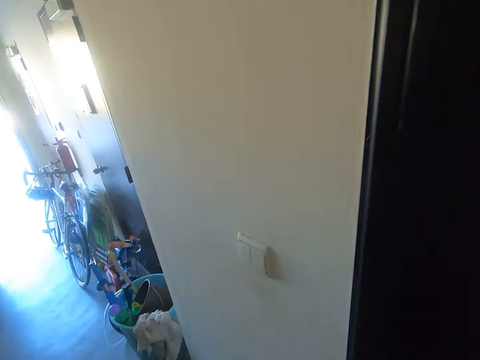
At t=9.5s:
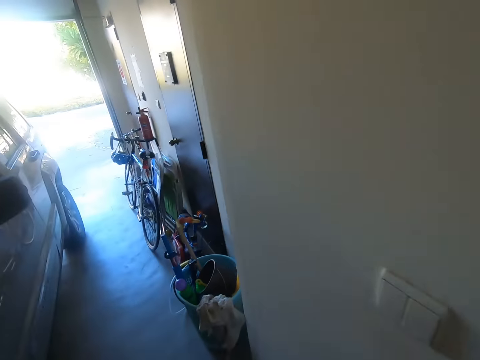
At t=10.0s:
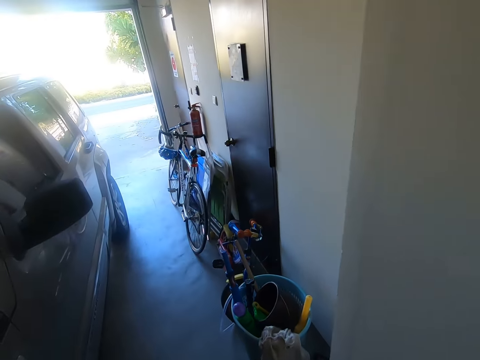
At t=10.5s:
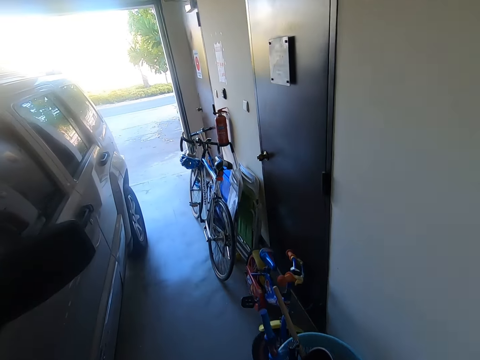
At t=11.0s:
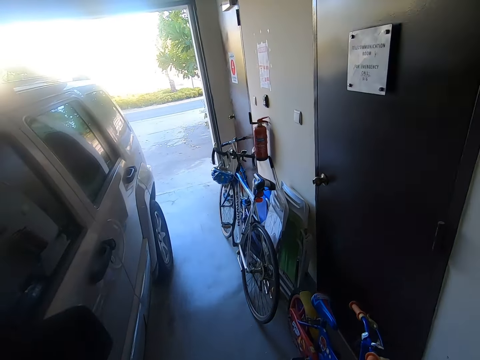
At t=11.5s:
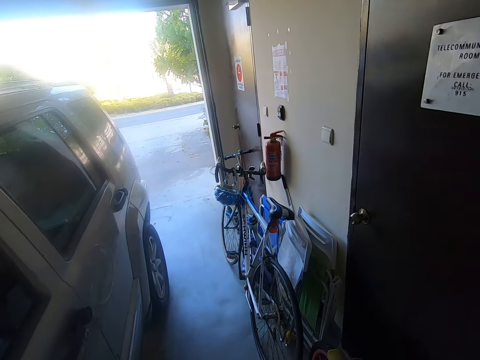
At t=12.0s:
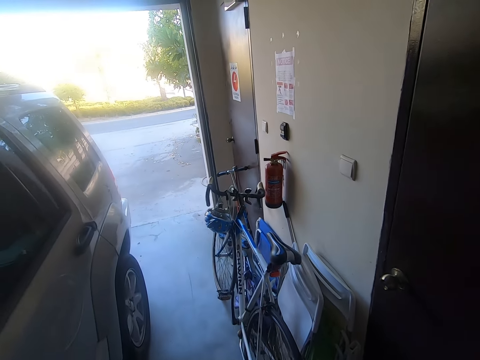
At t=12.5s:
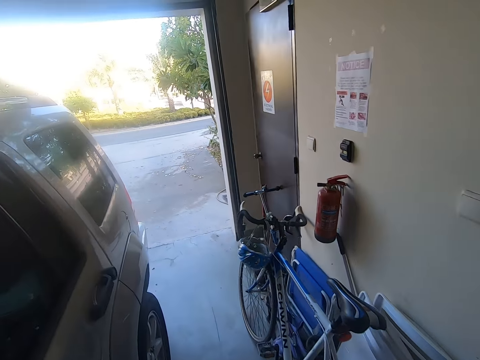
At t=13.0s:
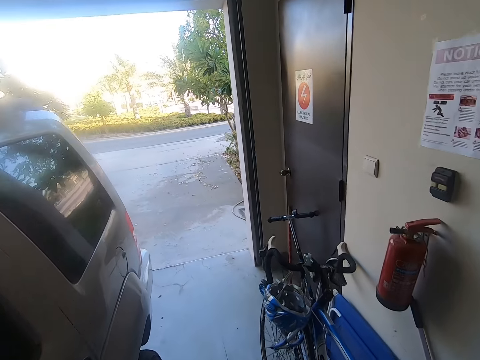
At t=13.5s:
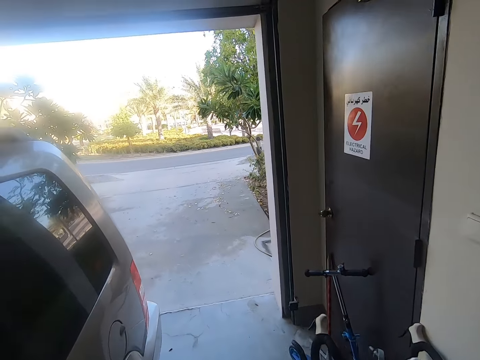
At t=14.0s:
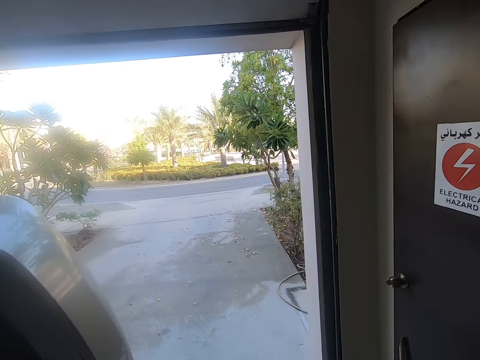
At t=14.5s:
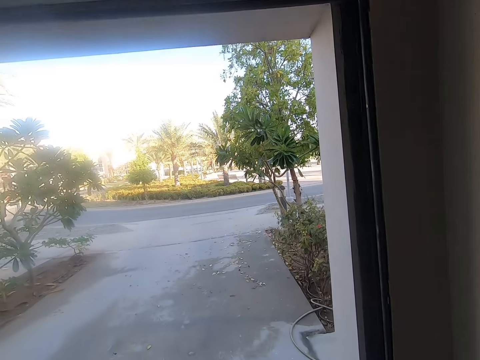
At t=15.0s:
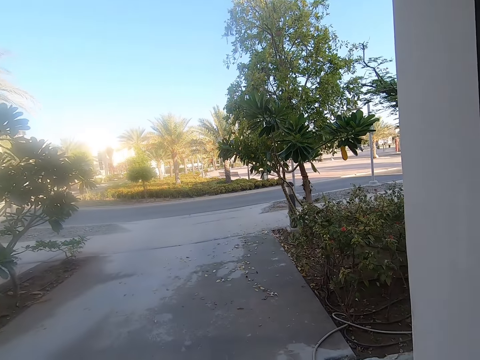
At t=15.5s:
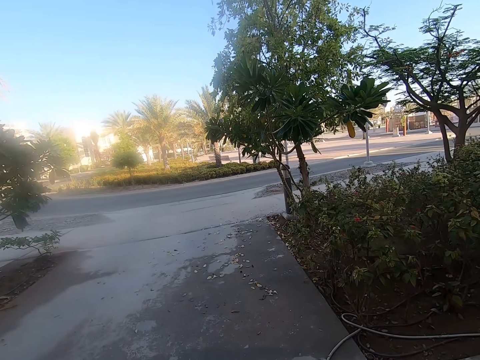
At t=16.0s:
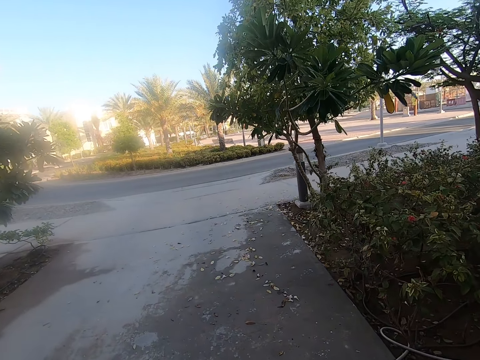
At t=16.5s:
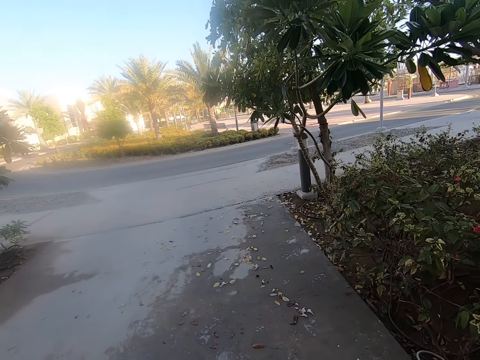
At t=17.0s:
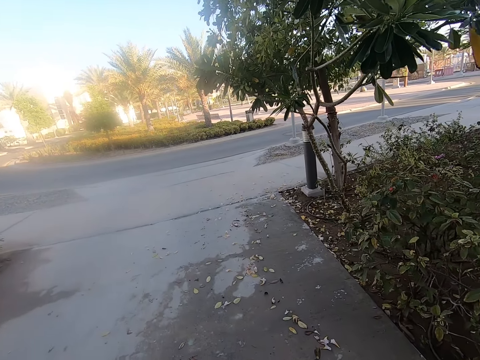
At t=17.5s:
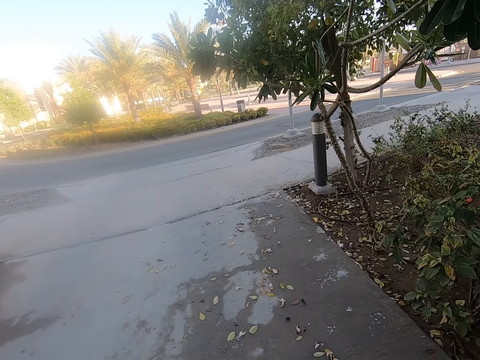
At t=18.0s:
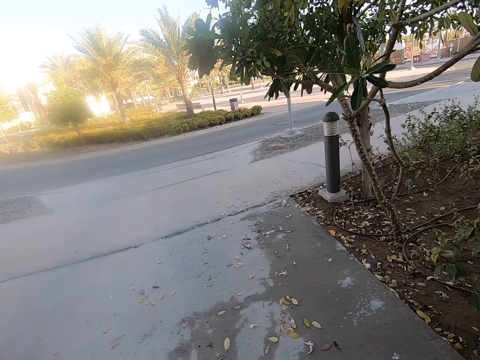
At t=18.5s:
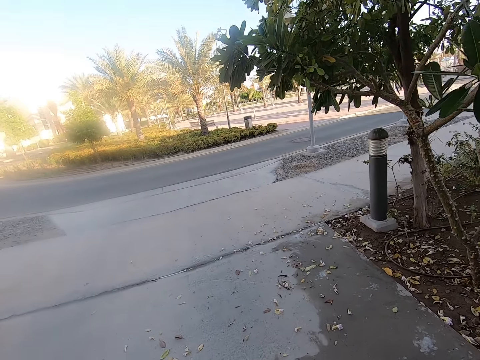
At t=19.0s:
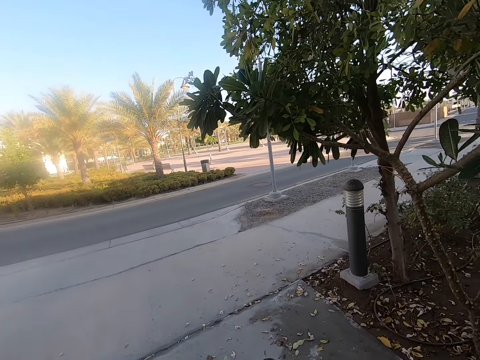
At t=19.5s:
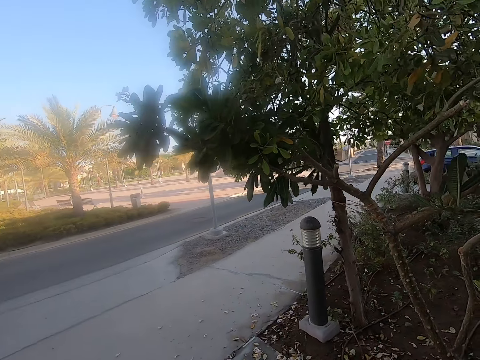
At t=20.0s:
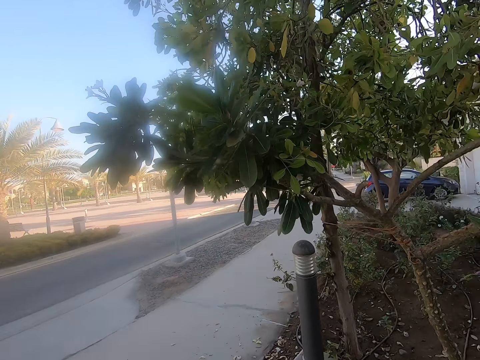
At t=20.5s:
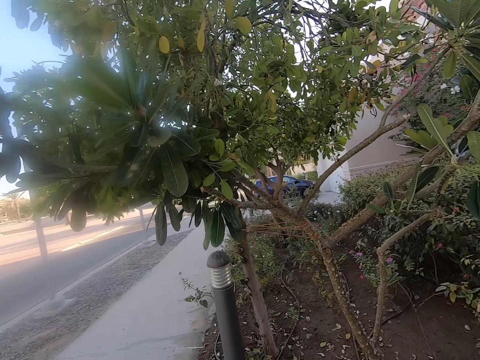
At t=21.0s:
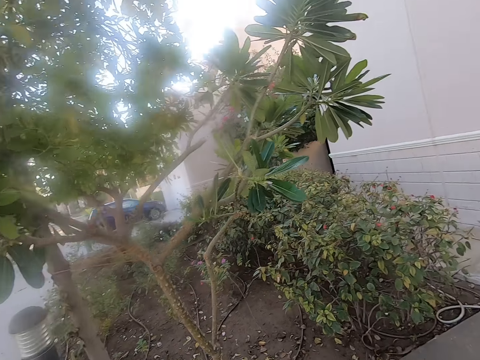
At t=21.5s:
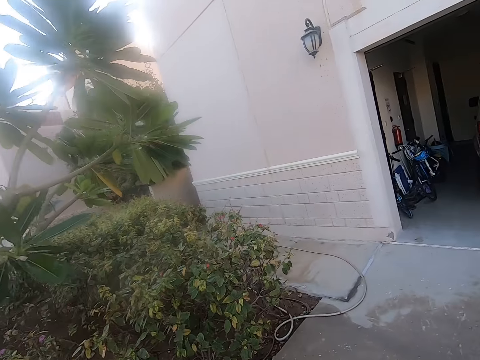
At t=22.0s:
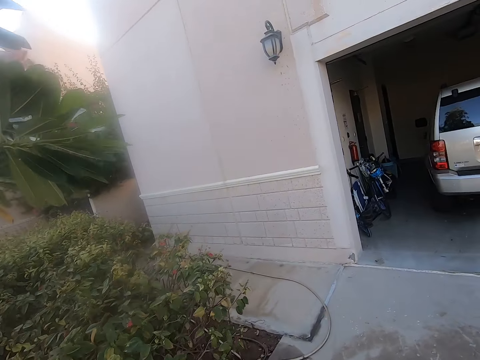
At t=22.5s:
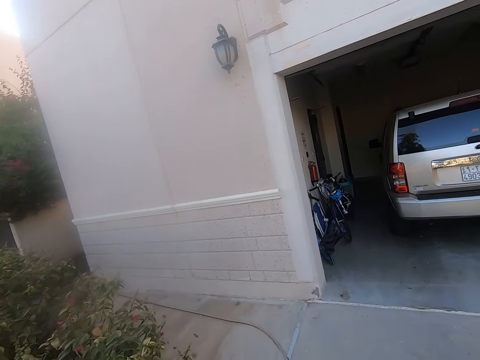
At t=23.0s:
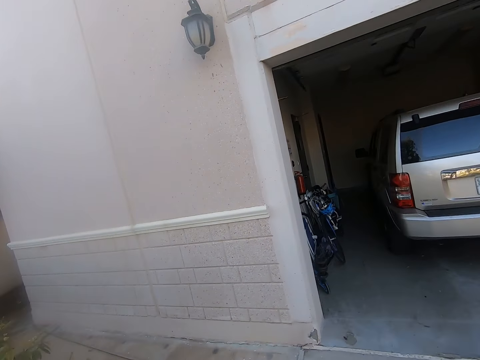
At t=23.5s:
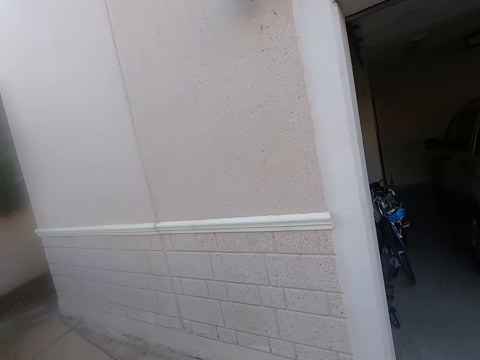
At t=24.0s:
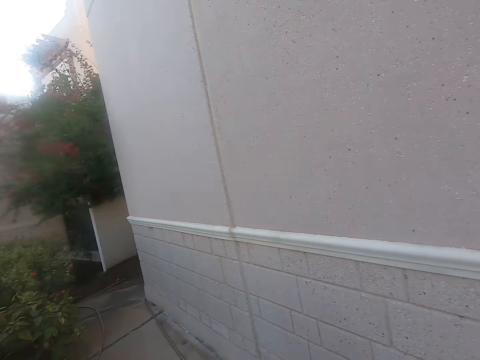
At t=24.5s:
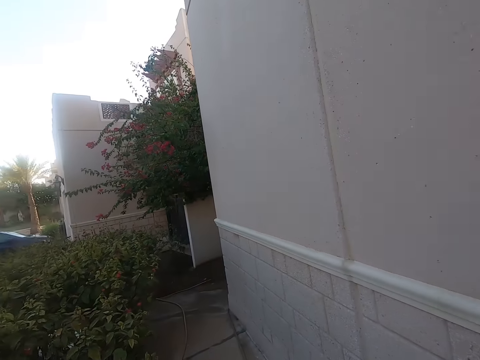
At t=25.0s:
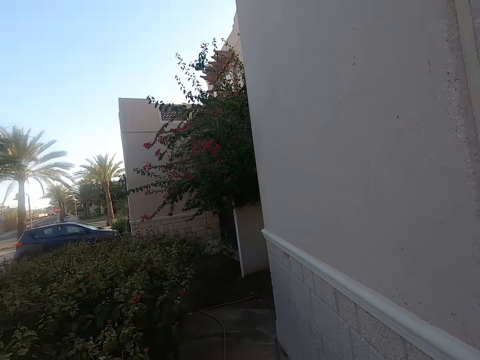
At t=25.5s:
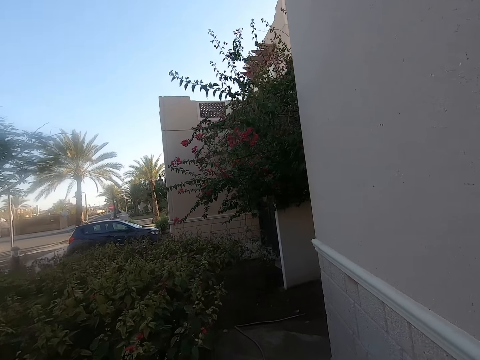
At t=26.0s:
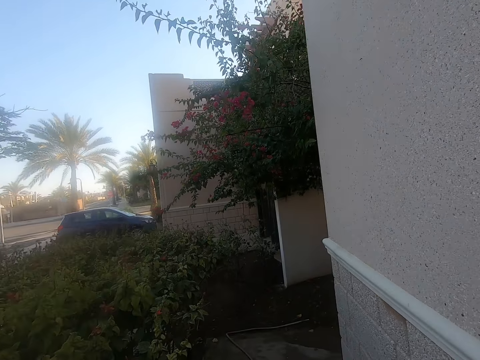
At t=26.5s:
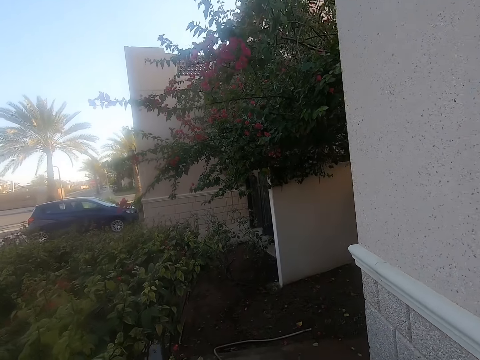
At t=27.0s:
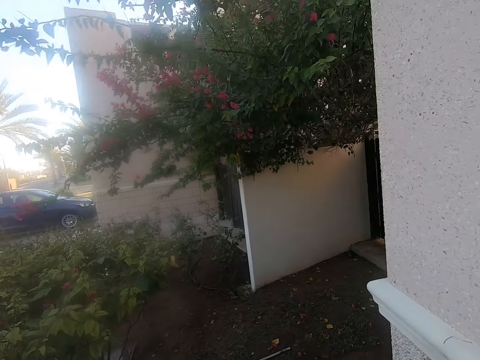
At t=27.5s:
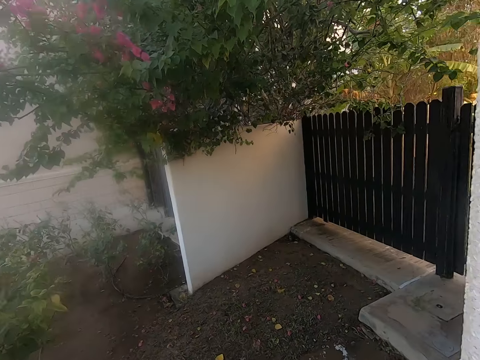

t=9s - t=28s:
The camera wearer walks beside the car. They walk on the driveway. They turn around the house. They walk towards the house. They walk beside the house.

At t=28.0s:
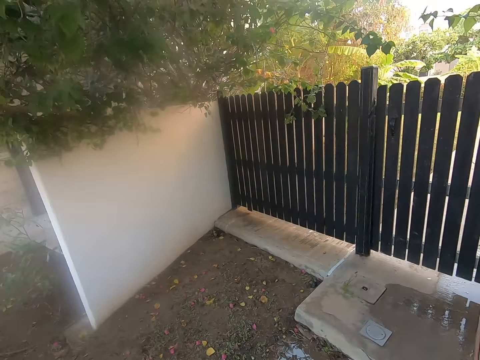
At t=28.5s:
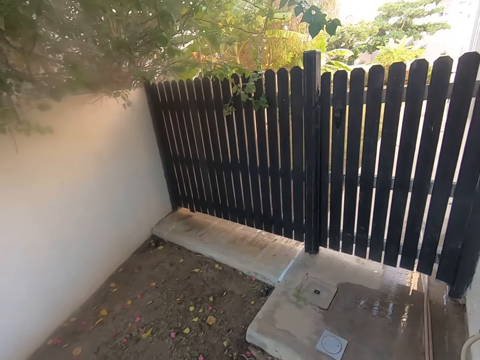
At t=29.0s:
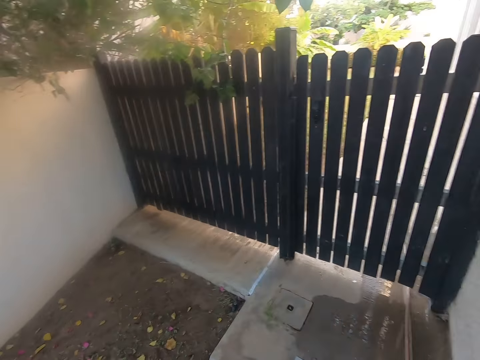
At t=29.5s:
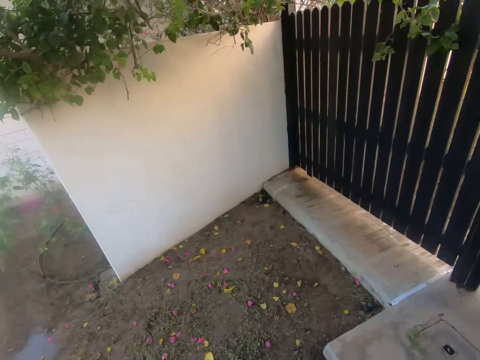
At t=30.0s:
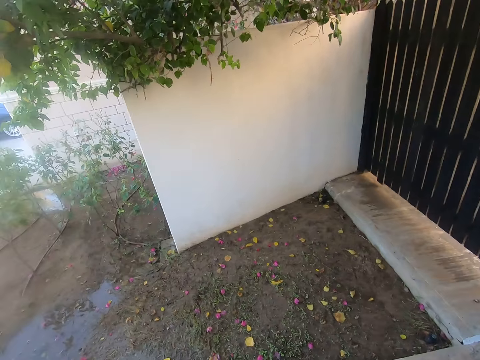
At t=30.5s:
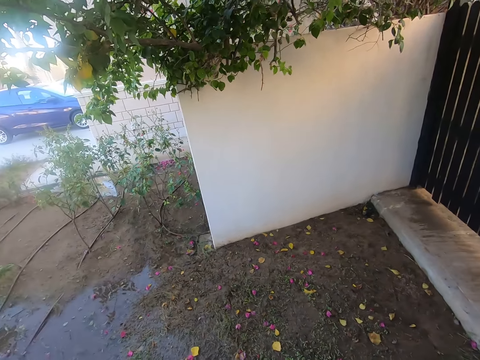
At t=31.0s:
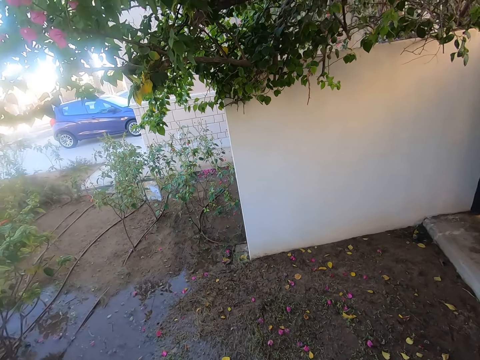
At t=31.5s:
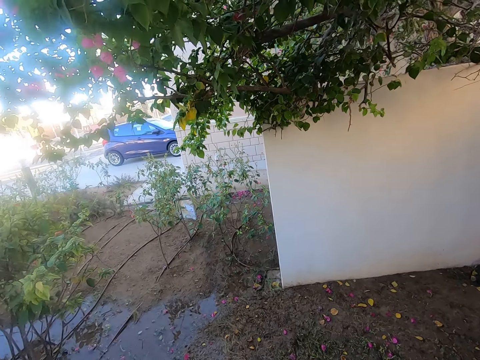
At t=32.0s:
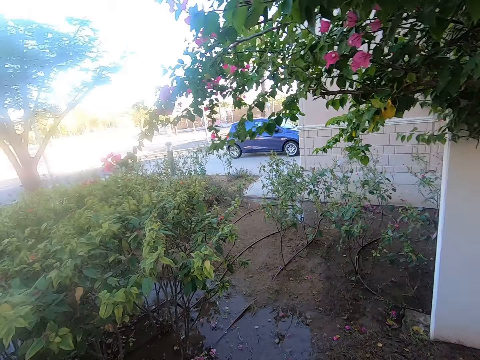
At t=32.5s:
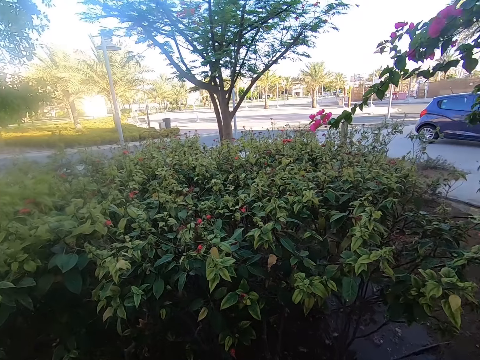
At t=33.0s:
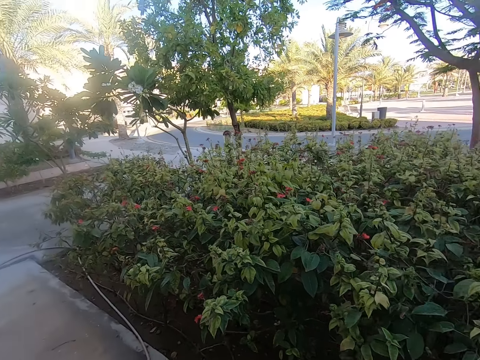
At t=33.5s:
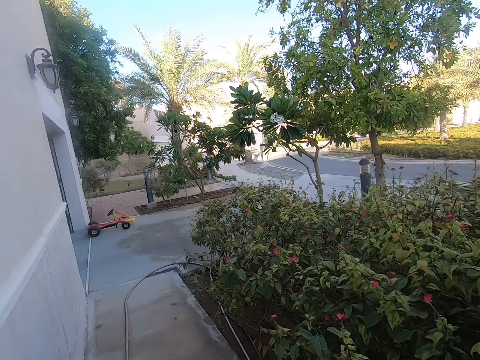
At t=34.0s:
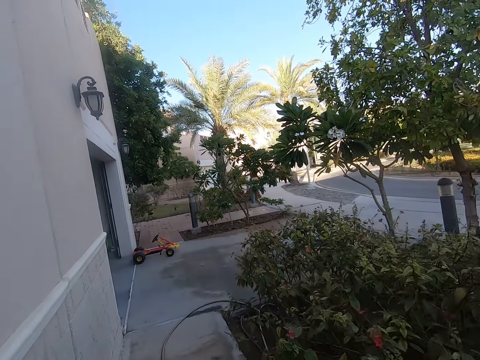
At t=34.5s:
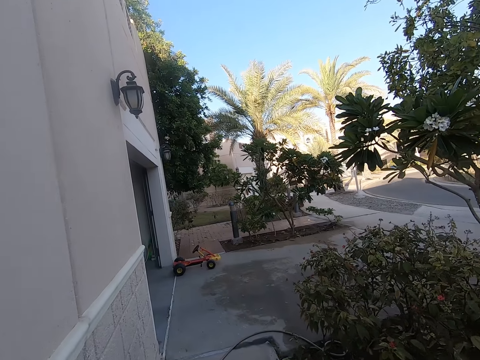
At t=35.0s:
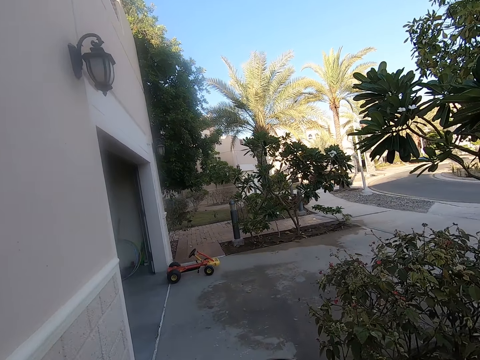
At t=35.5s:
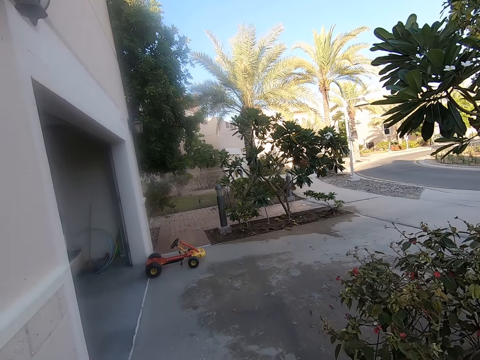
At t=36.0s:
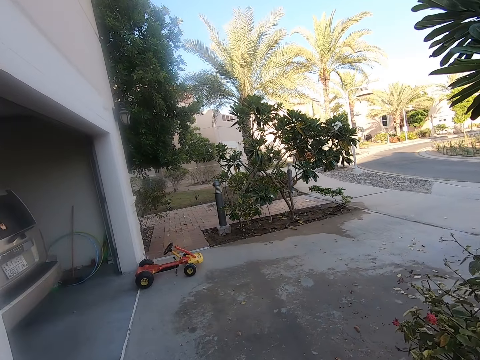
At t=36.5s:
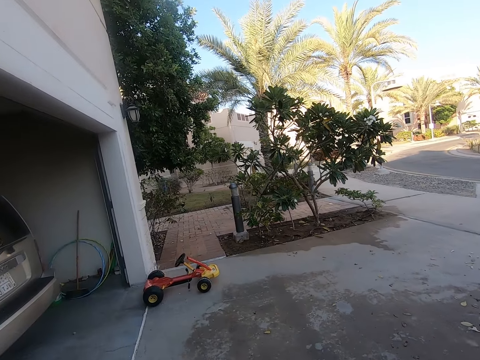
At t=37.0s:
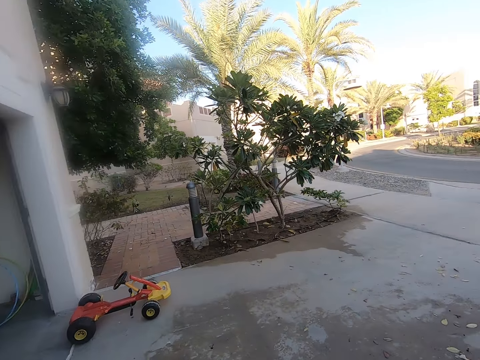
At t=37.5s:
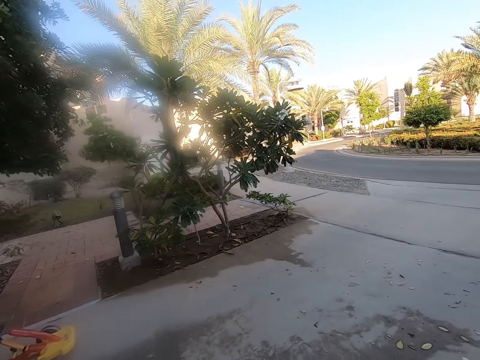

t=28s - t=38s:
The camera wearer looks at the gate. They look around the garden. They turn around the flowers. They walk beside the house. They move towards the road.
